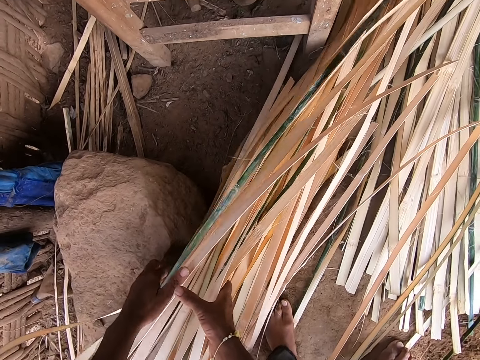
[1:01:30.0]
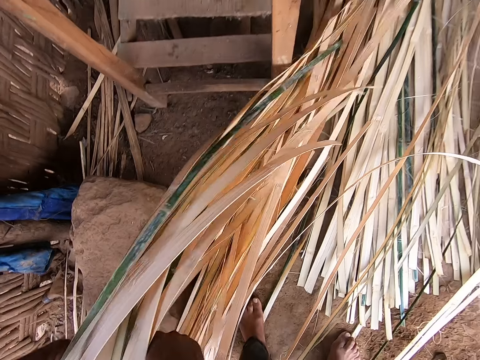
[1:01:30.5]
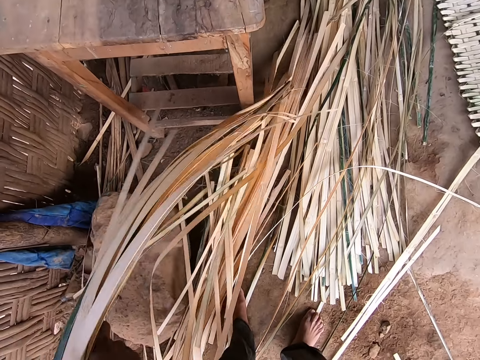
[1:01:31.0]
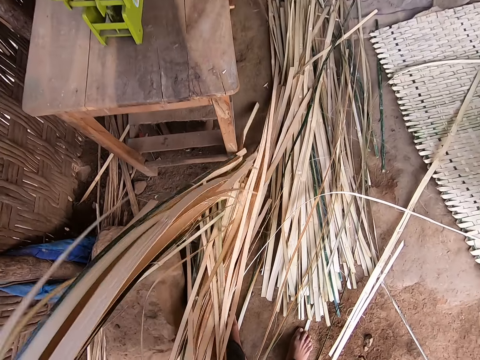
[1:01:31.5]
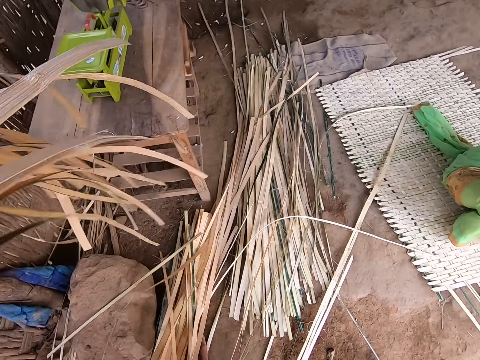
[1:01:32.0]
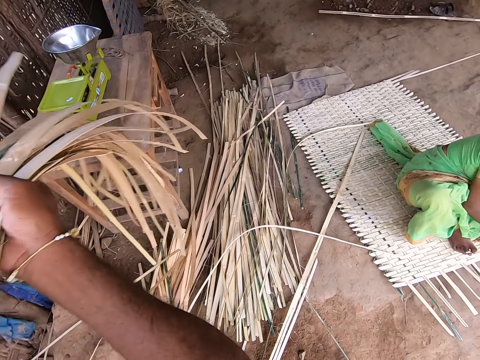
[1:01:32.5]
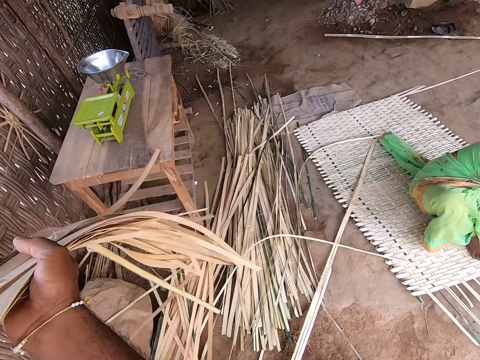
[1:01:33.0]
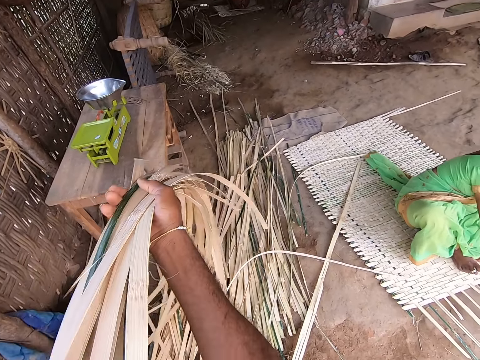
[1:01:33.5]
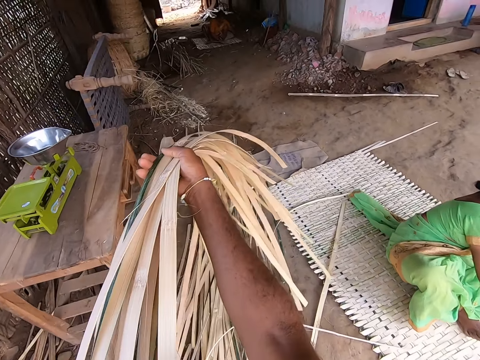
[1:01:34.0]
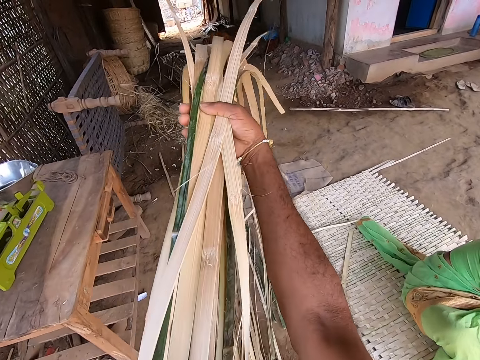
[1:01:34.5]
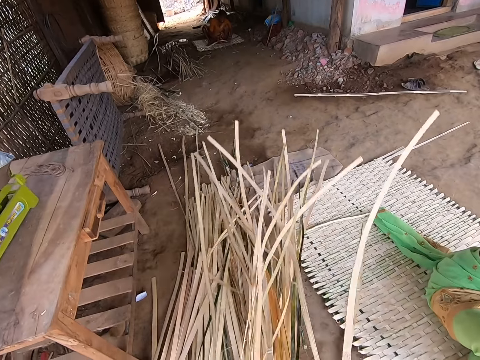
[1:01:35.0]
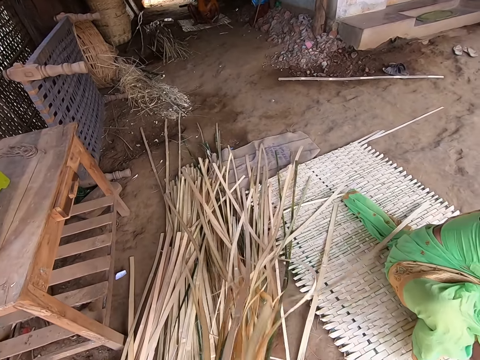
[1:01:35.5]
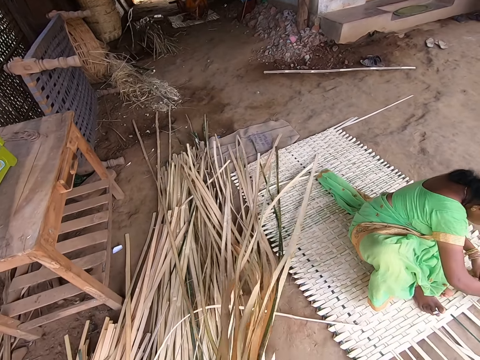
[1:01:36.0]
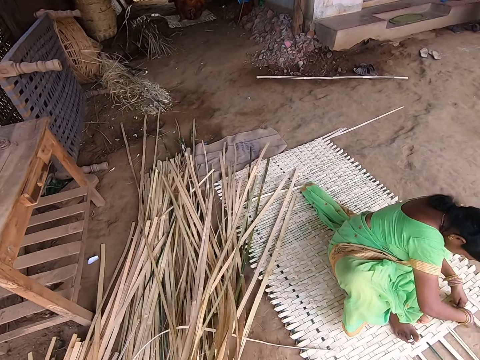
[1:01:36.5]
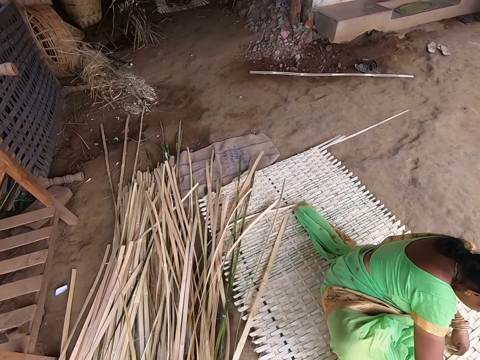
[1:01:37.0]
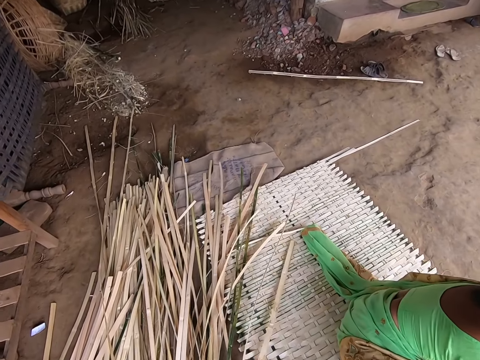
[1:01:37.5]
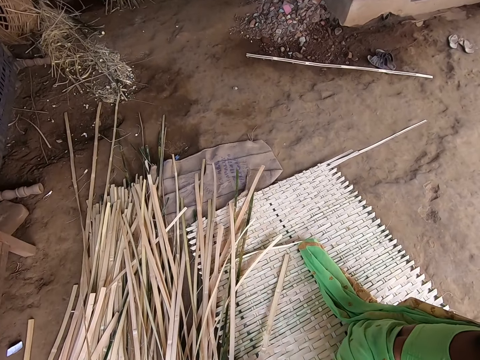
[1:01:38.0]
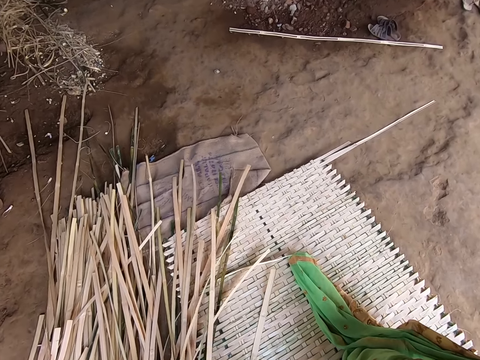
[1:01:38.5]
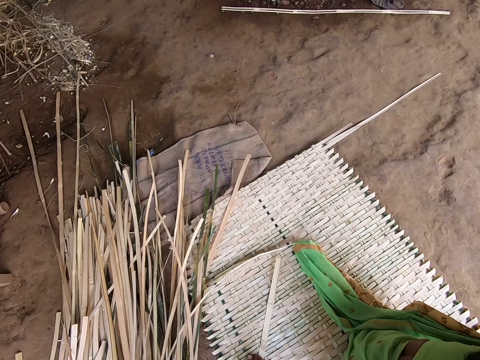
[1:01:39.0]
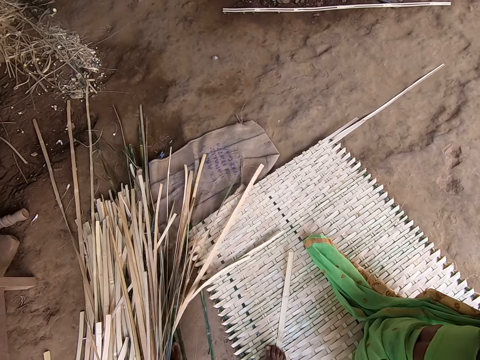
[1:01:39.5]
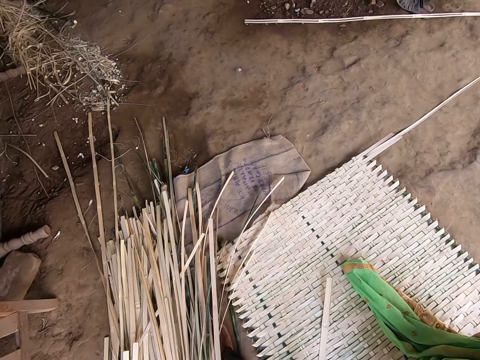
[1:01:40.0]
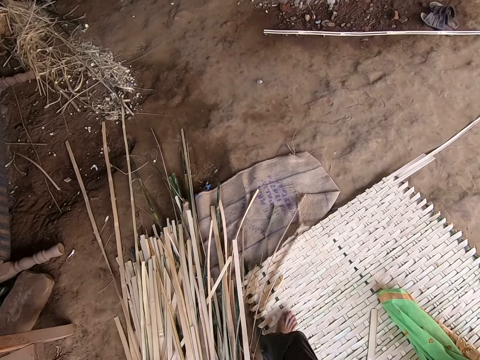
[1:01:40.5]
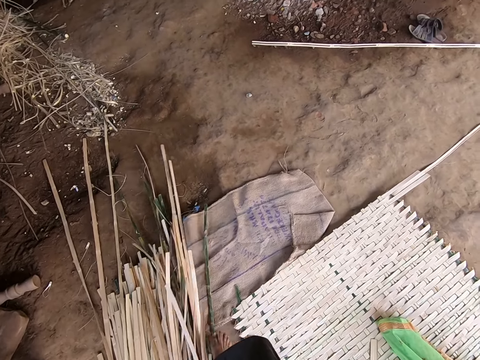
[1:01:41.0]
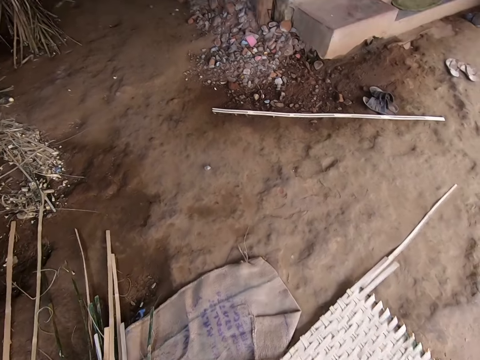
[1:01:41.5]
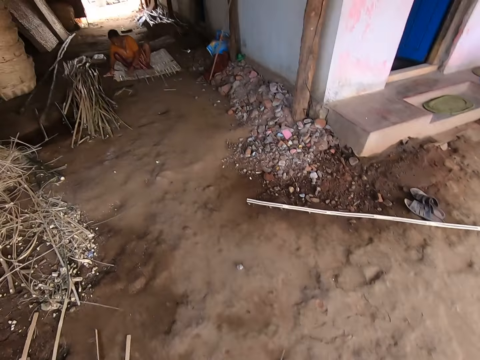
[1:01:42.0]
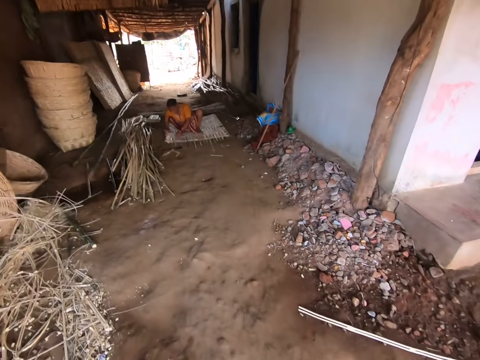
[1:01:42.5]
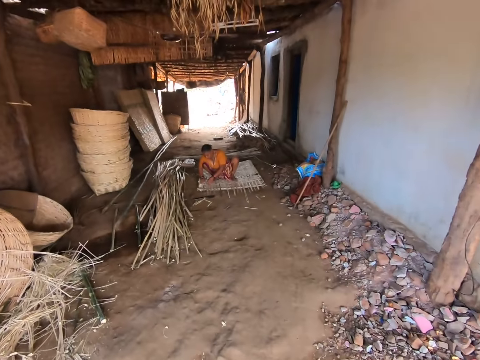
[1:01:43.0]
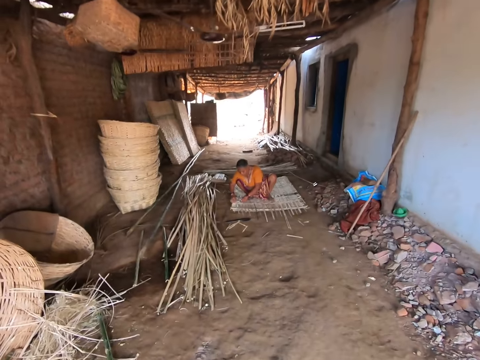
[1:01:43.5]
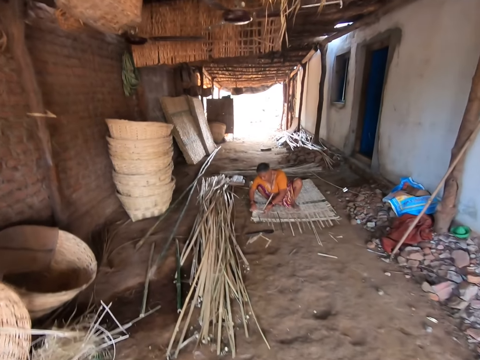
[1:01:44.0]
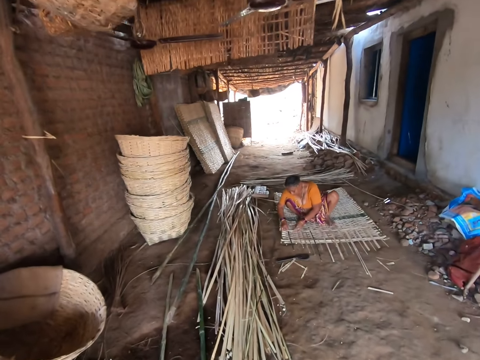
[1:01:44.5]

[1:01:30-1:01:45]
The camera wearer picks a handful of bamboo strips from the ground with his hands. He moves the heap of Napier grass stems. He drops the handful of bamboo strips on the ground with his hands. He arranges the bamboo strips with his hands. He walks towards a woman. The woman weaves a mat with a bamboo strip in her hands.

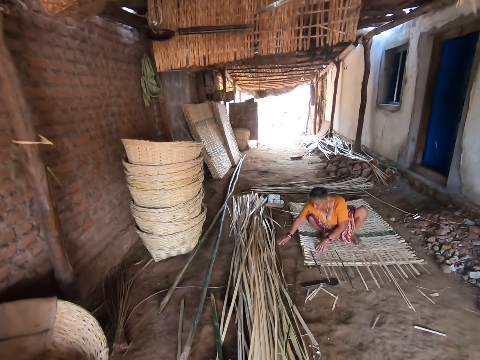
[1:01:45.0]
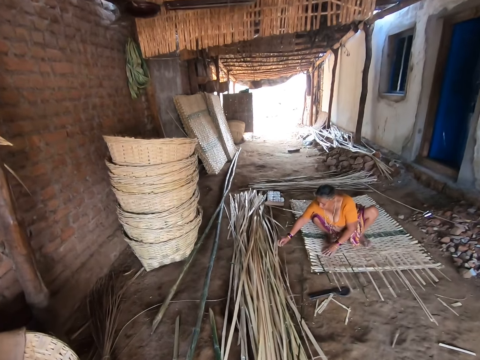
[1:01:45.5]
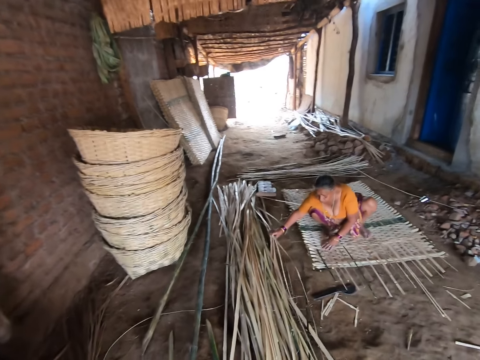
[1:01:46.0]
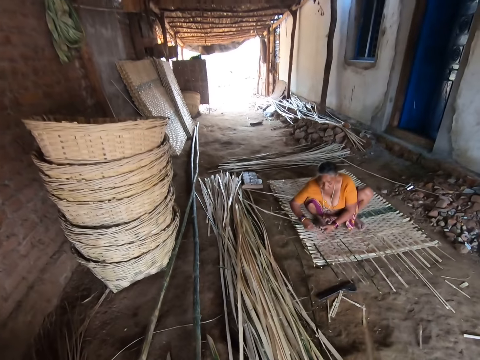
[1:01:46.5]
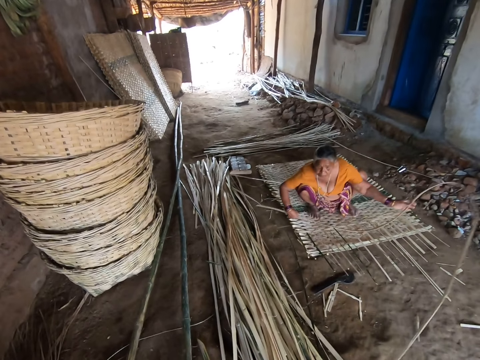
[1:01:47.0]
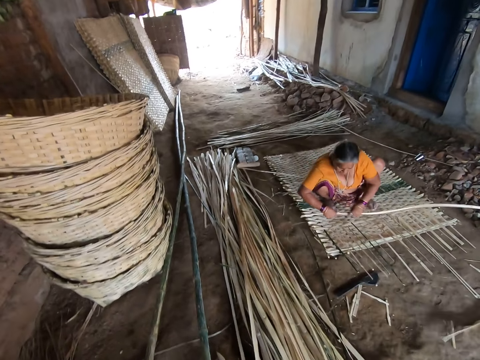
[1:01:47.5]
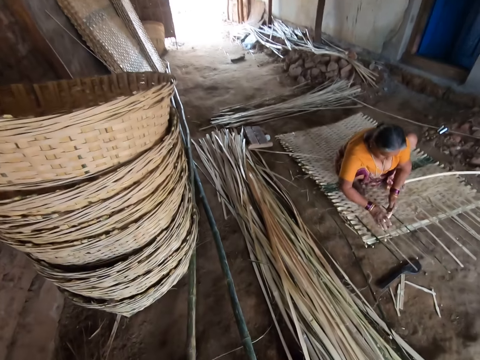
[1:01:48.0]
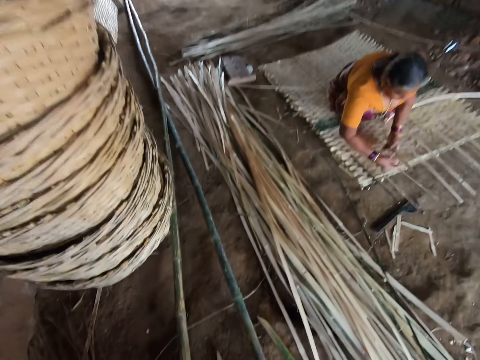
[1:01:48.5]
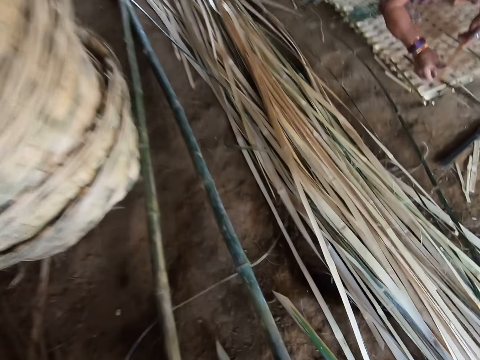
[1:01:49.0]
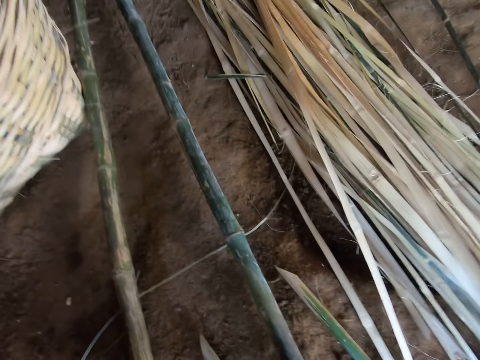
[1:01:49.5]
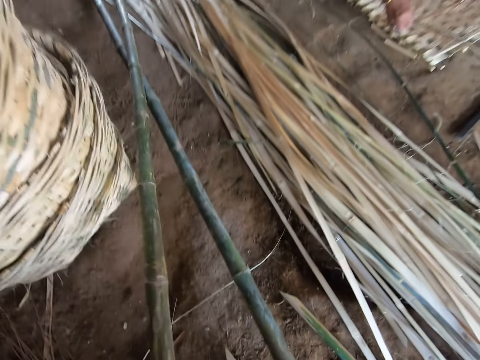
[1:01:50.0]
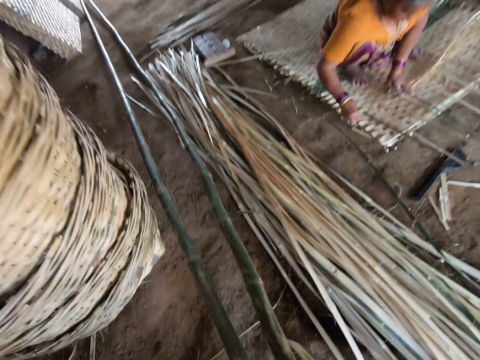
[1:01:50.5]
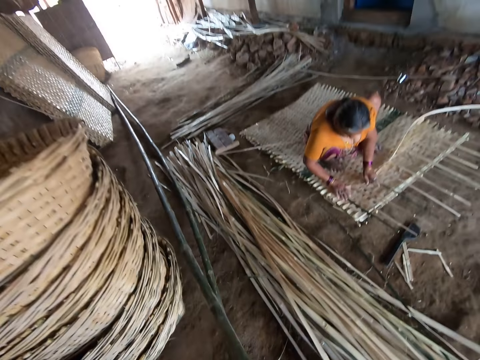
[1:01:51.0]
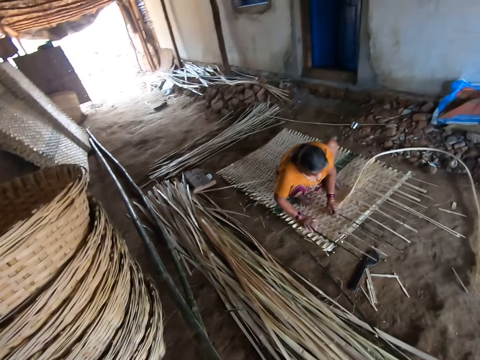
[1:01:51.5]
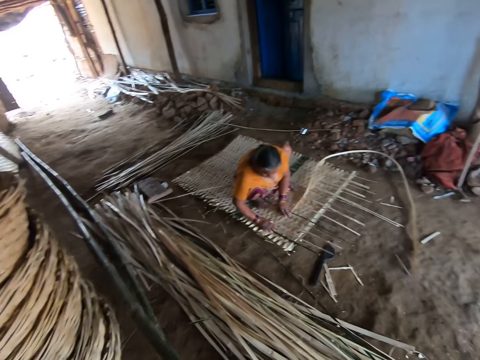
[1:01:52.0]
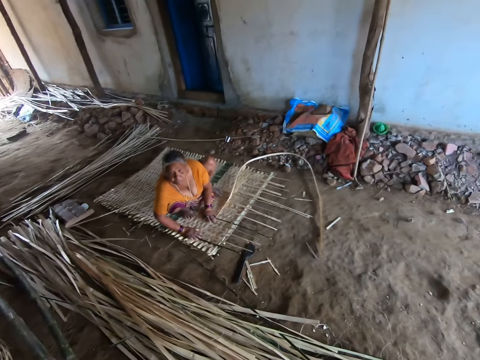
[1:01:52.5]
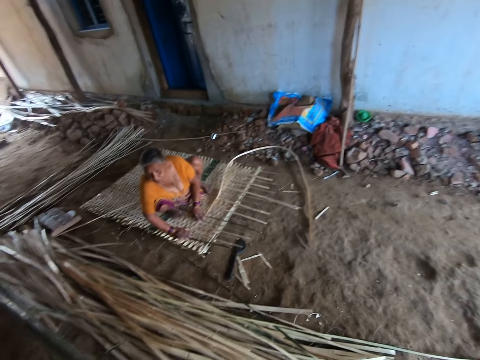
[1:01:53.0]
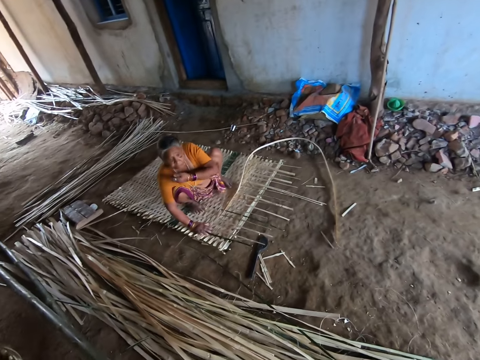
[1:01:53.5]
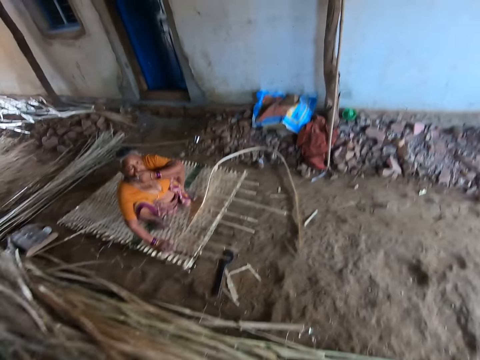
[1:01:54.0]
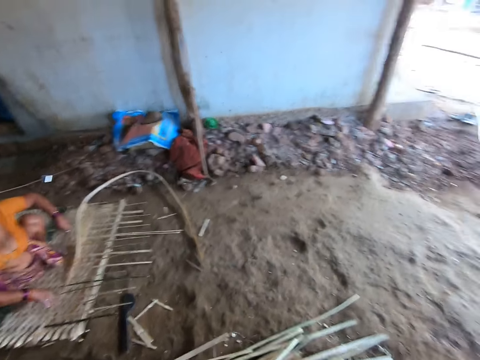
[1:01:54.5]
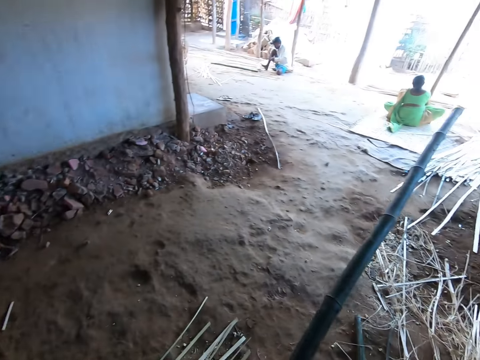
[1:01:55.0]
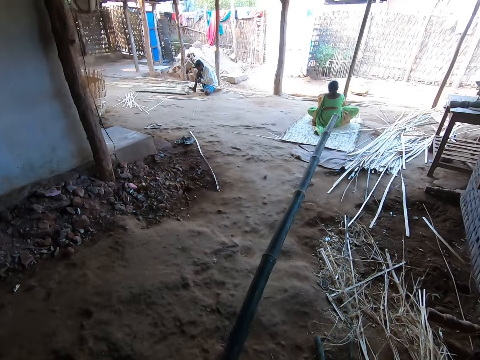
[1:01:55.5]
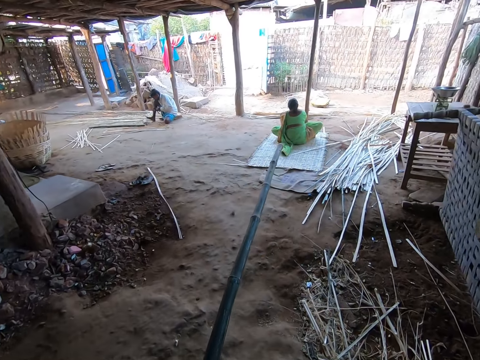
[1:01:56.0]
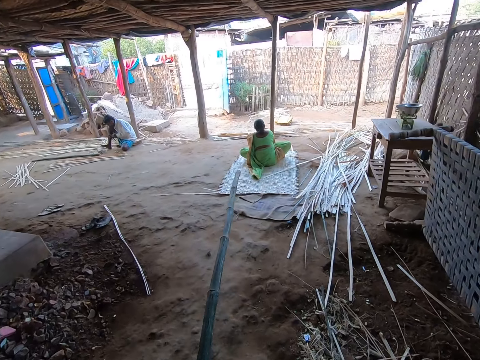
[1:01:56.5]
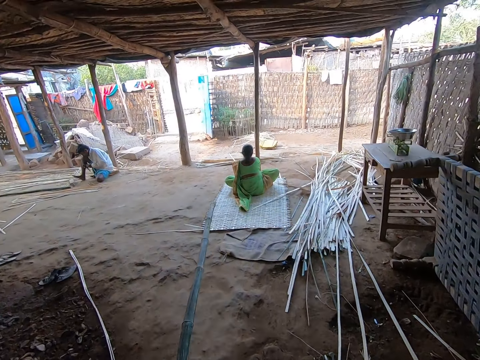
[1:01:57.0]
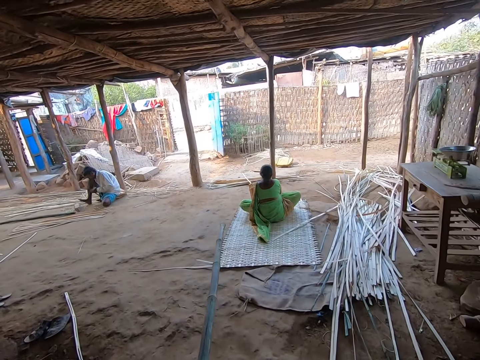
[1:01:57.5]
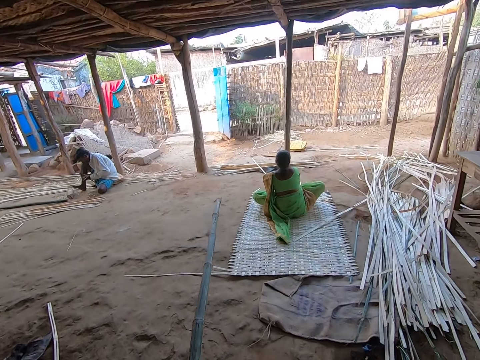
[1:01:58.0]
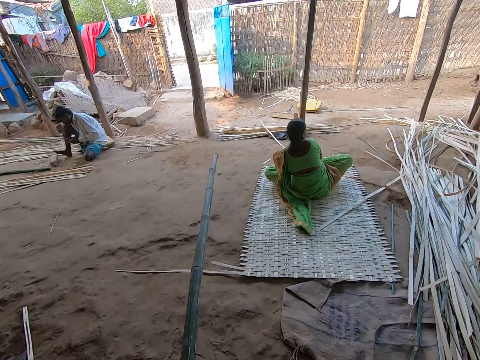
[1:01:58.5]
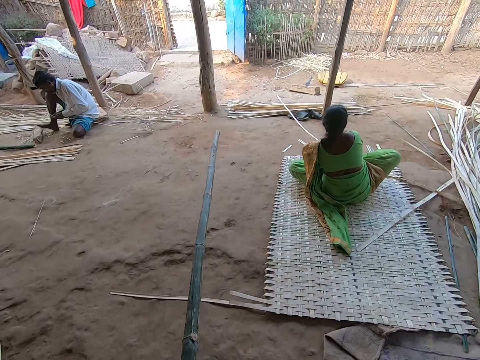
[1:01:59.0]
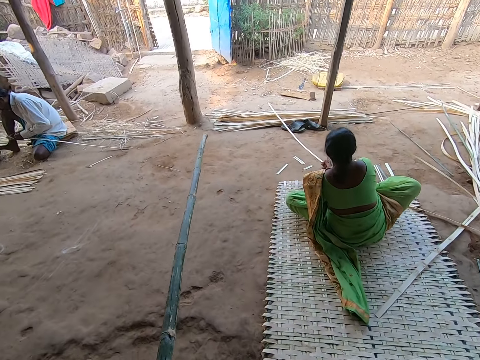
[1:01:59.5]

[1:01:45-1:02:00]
The woman picks a bamboo strip from the ground with her left hand, pulls the bamboo strips with her hands, and weaves the mat with the bamboo strip in her hands. The camera wearer lifts a bamboo stick from the ground with his hands. He converses with the woman. Another woman wipes her mouth with her left hand. The camera wearer walks away from the first woman.
